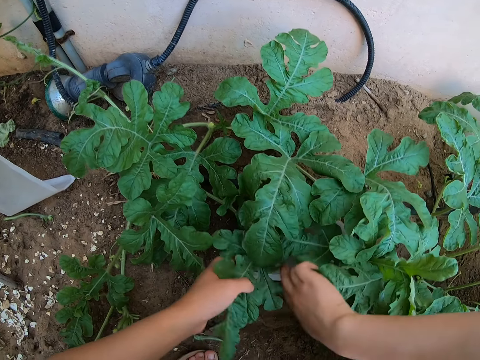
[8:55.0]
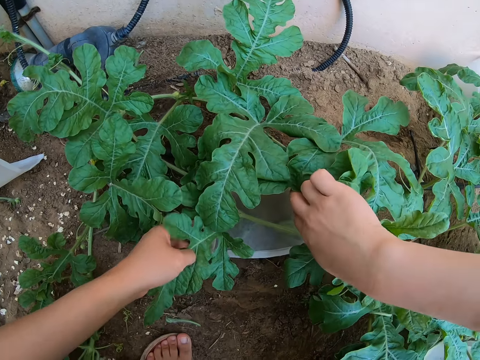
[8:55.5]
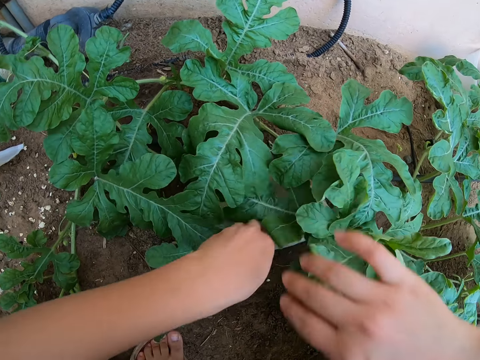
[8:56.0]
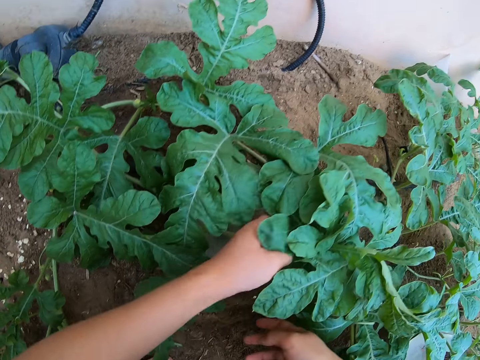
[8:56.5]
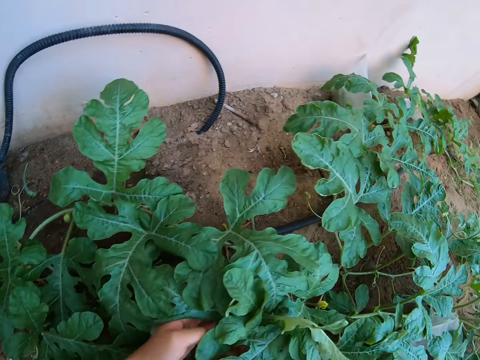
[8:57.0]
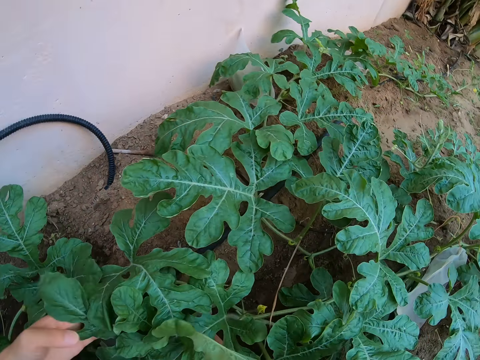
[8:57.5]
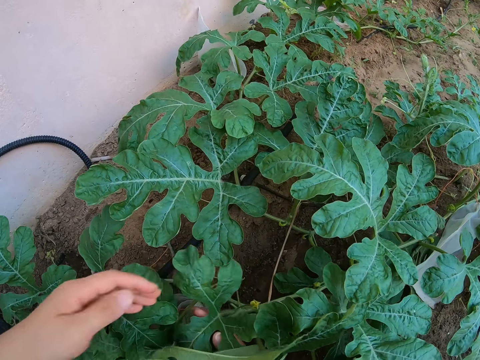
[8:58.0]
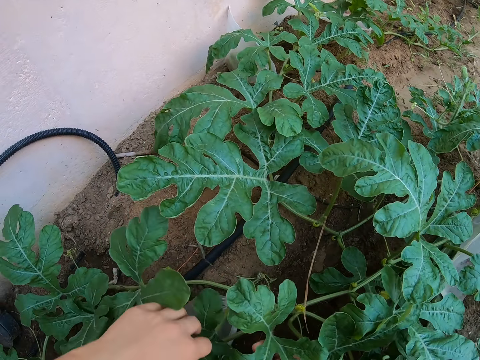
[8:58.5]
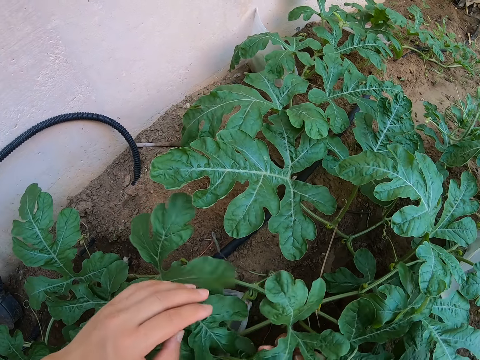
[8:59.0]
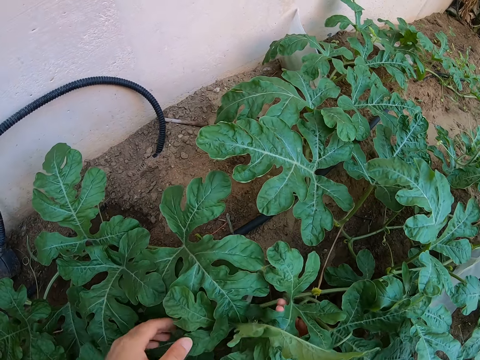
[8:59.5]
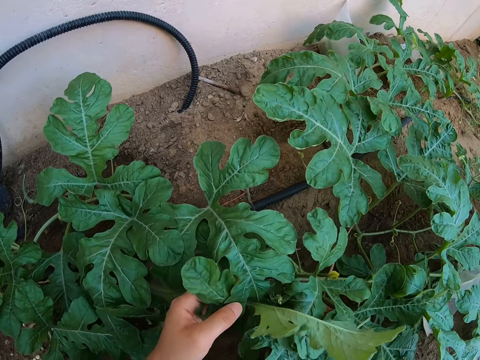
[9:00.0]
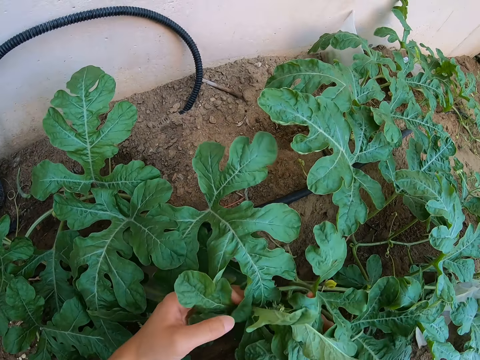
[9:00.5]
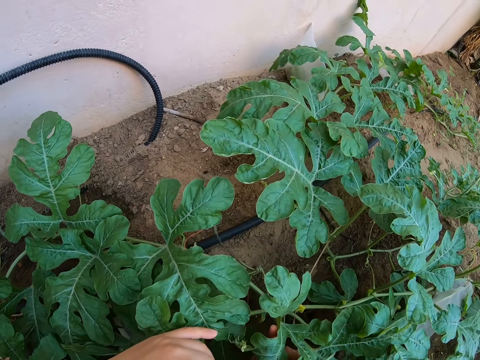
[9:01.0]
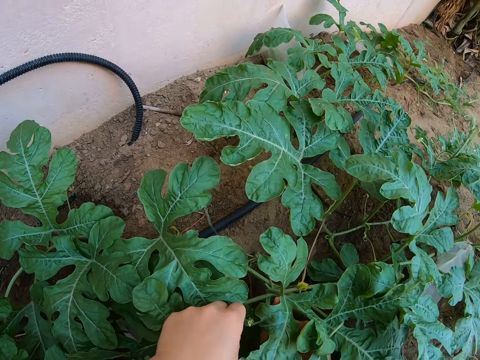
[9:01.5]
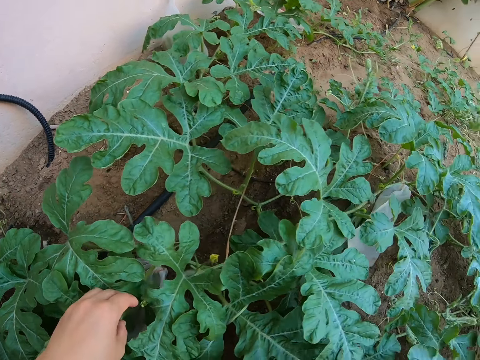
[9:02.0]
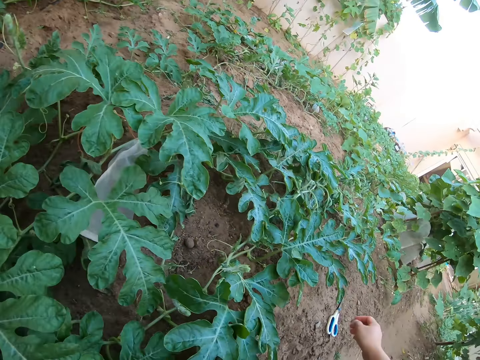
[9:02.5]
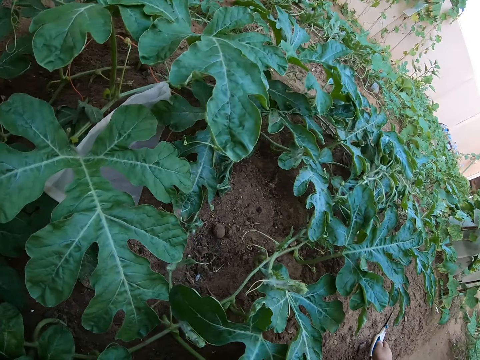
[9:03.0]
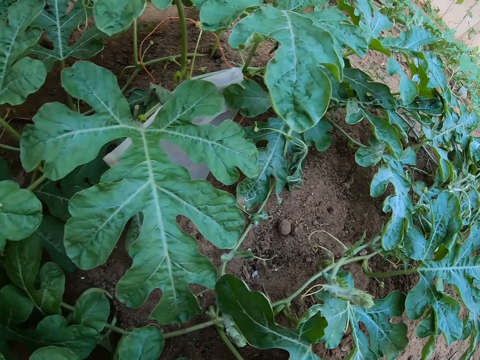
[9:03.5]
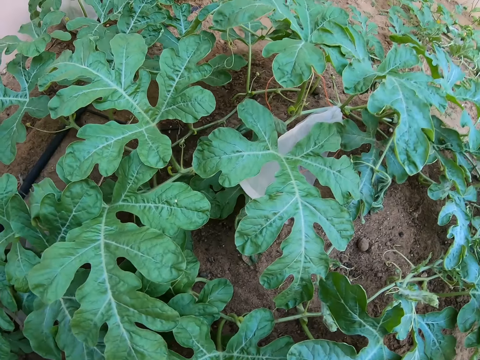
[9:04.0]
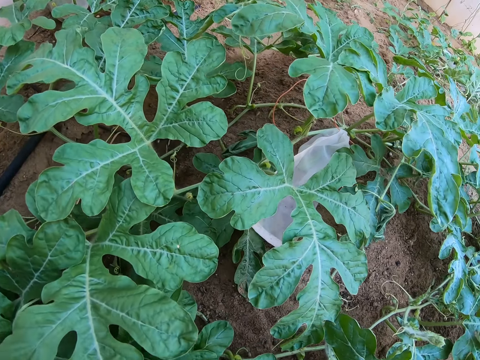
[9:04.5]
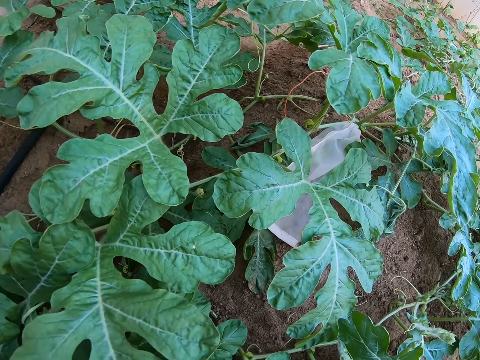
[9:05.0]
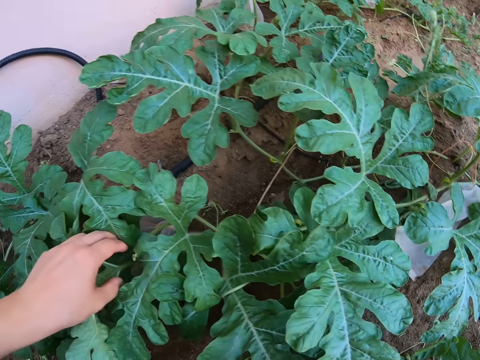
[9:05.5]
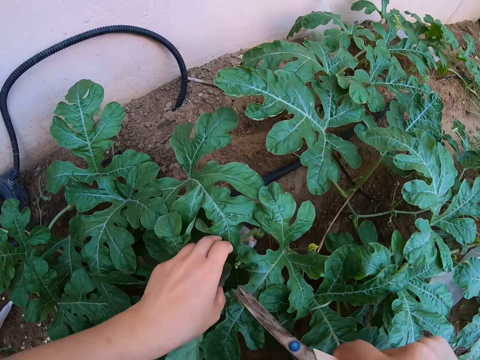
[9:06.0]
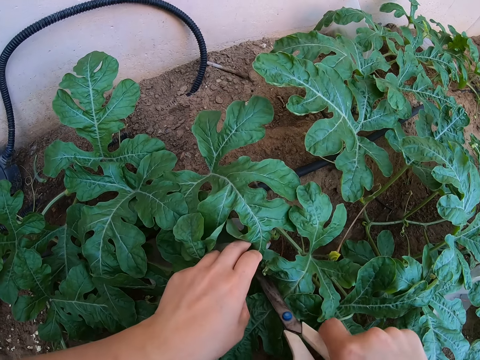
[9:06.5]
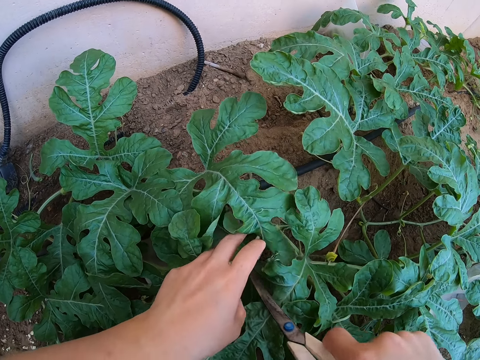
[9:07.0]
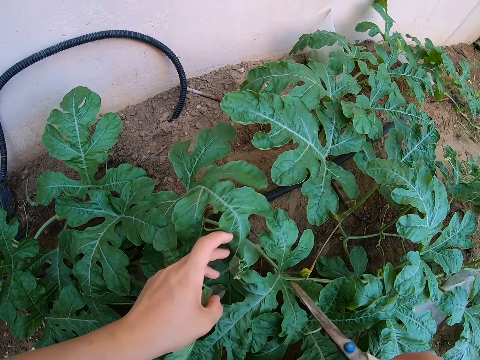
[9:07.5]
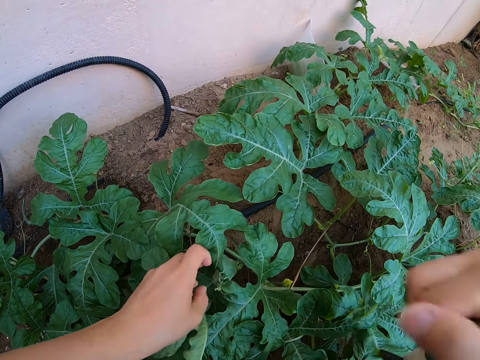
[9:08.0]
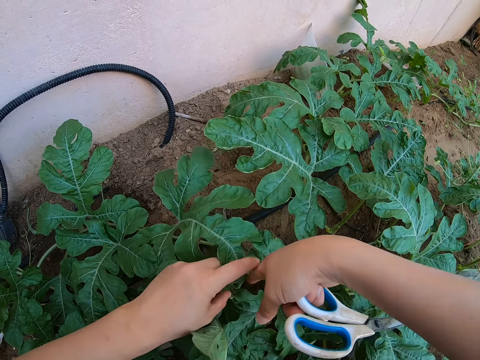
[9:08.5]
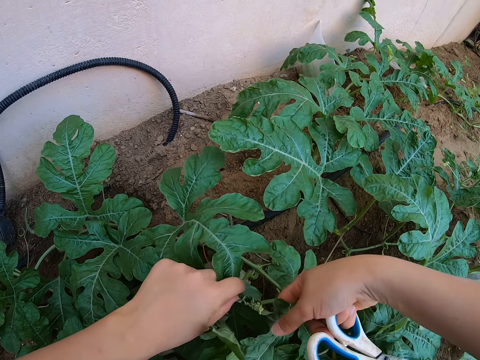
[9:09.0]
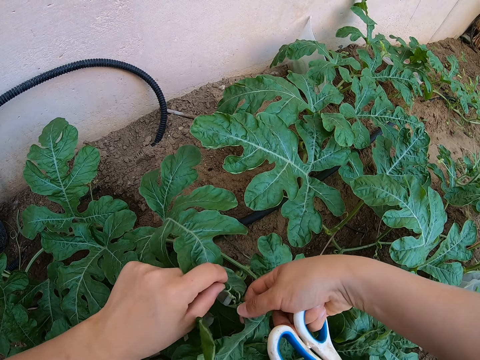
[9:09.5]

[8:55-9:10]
The camera wearer stares around the garden. They cut a tendril with the pair of scissors.

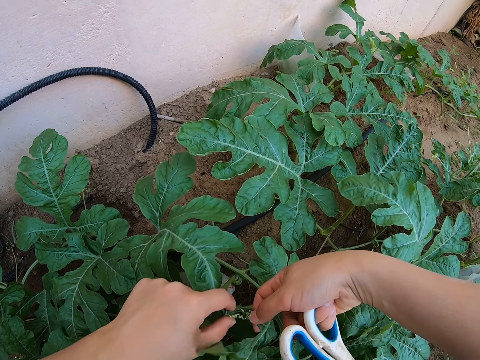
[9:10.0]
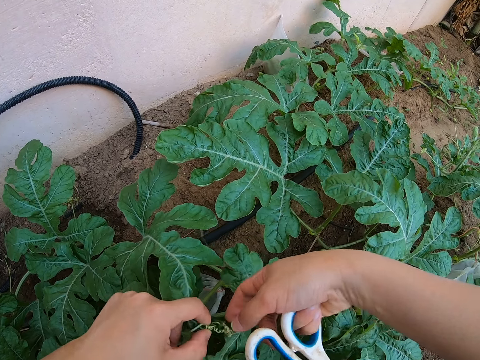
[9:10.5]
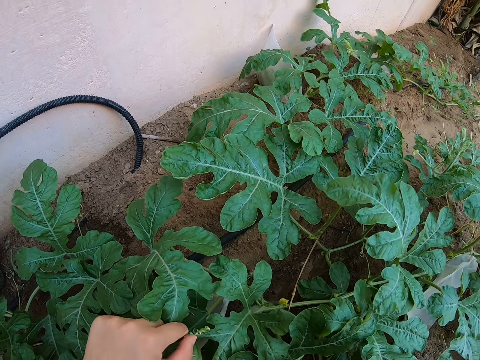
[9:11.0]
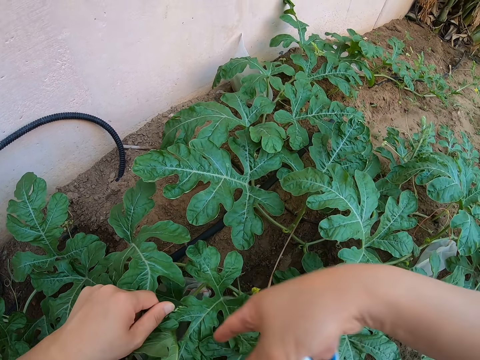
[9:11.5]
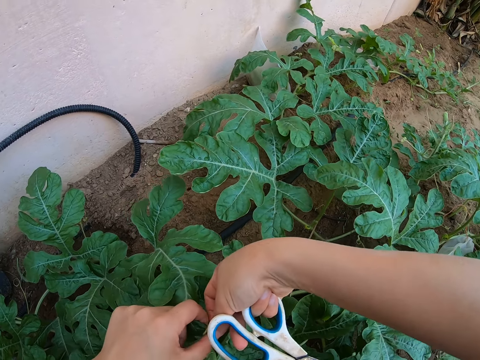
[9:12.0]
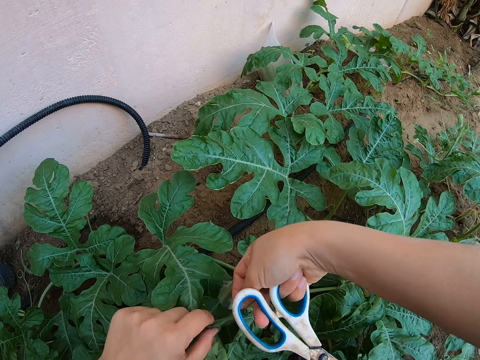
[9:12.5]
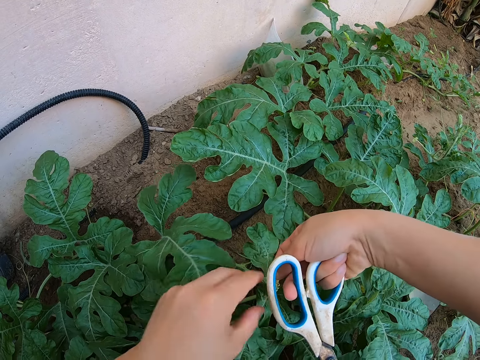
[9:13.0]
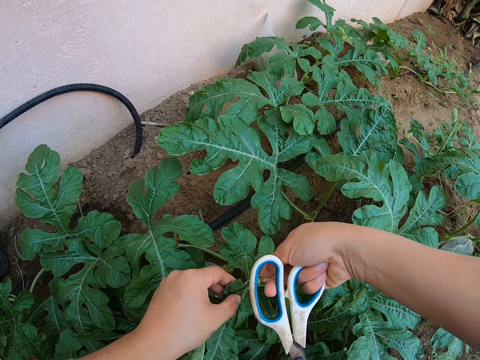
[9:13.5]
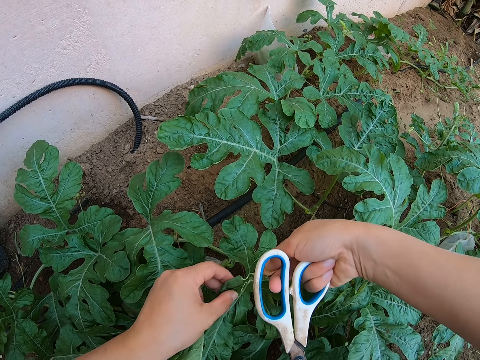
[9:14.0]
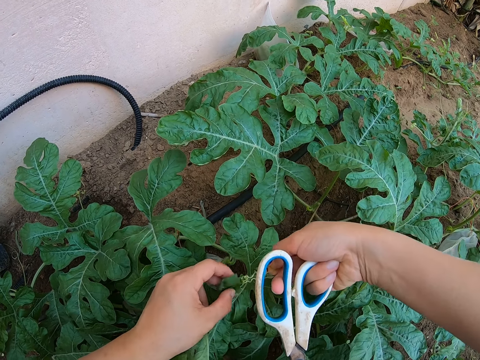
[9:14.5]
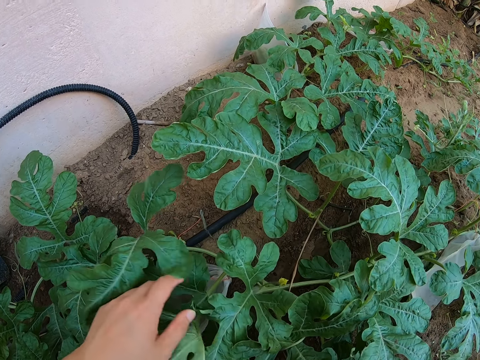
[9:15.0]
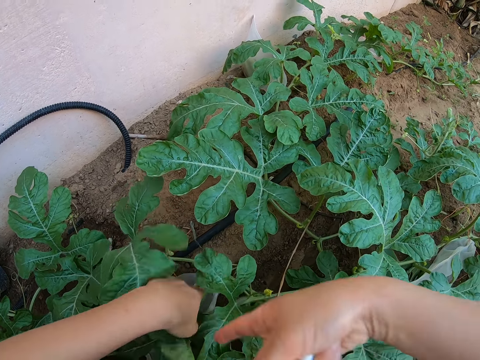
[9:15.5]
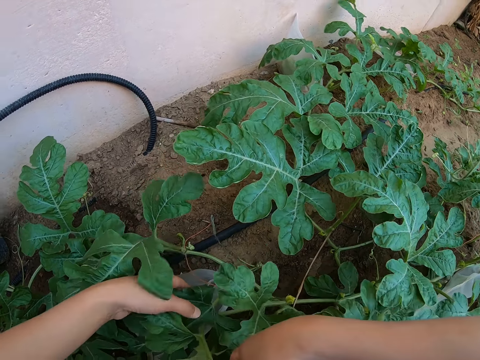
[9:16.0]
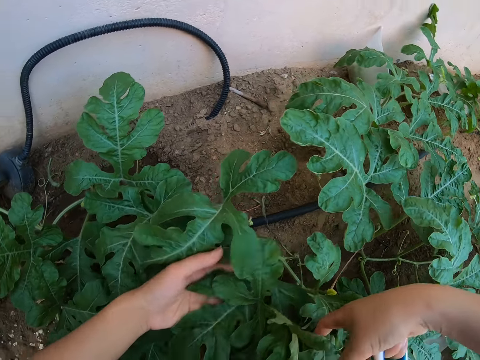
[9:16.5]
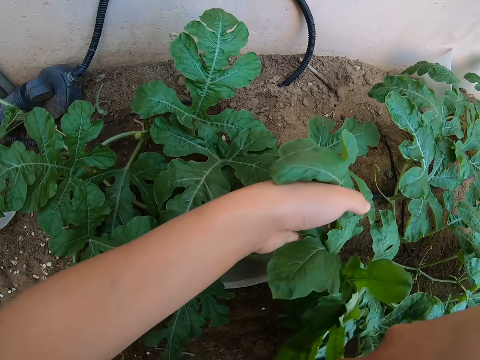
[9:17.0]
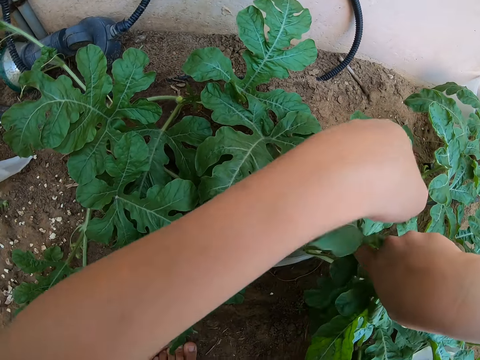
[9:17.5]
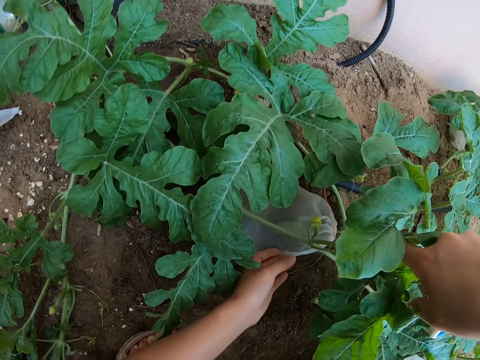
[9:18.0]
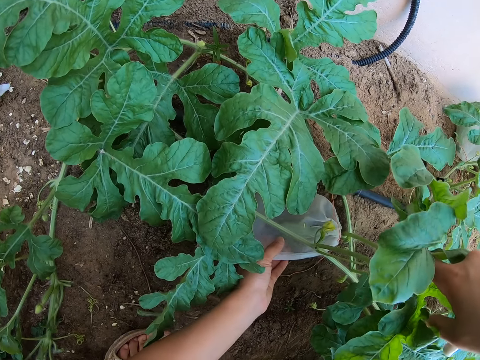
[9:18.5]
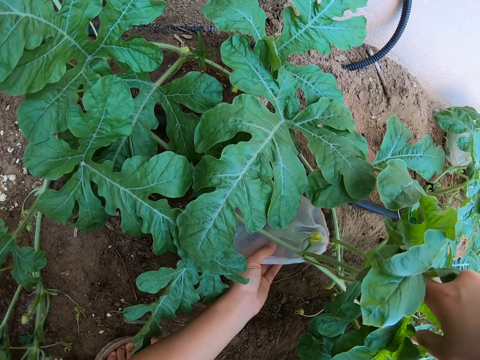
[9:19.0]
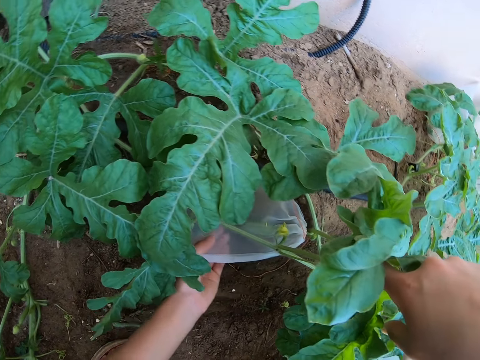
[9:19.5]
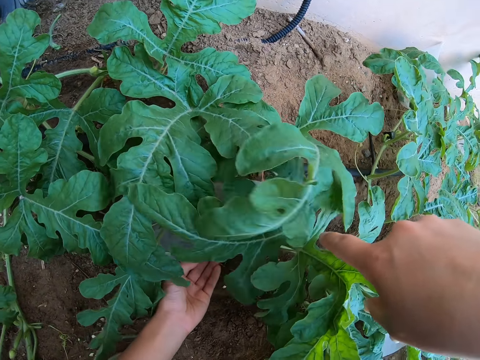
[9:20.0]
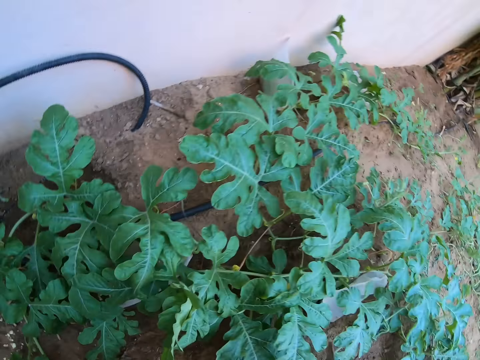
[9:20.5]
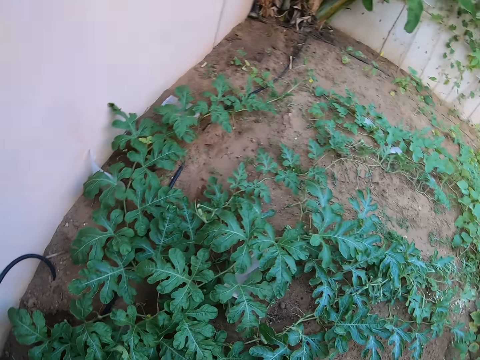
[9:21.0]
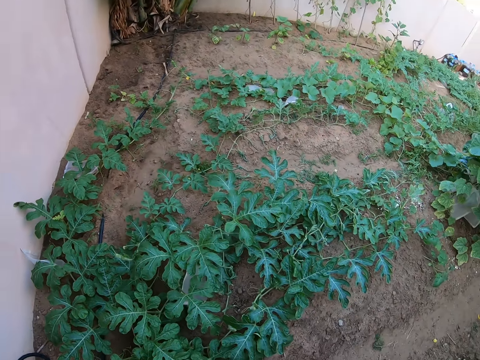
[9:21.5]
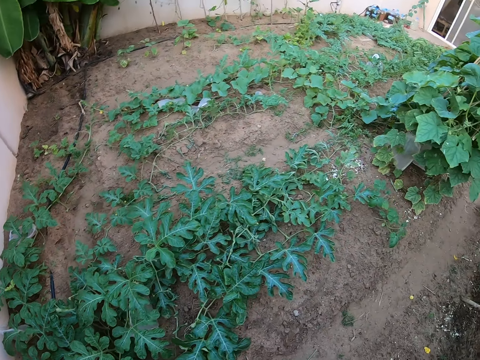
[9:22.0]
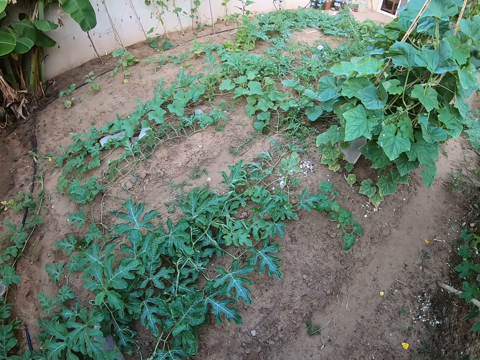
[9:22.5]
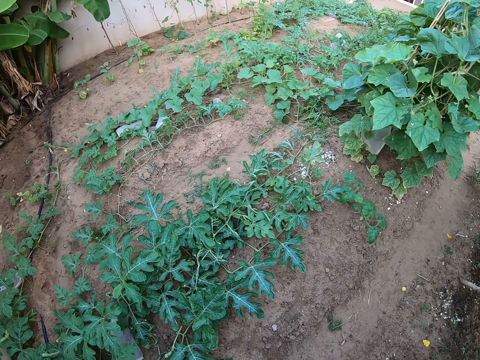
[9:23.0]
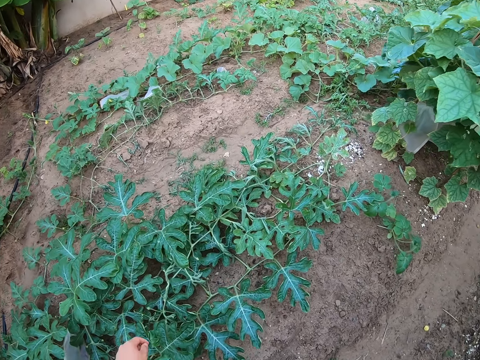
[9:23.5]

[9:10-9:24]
The camera wearer removes a tendril from the watermelon leaves. They touch the watermelon leaves. They touch a nylon bag on the ground. They stare around the garden.
